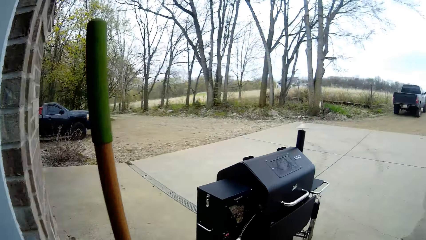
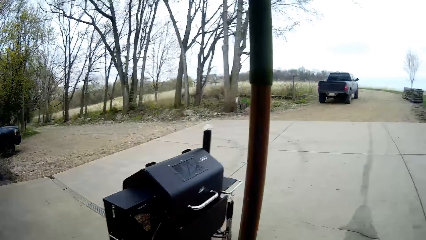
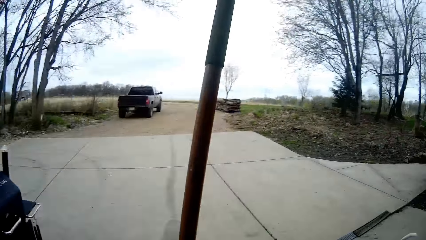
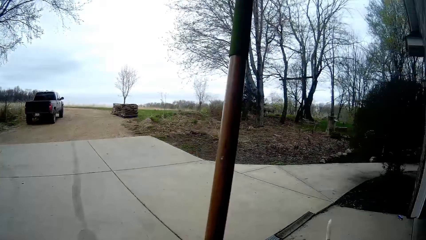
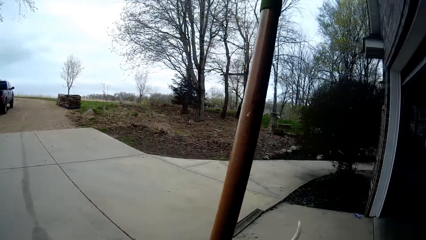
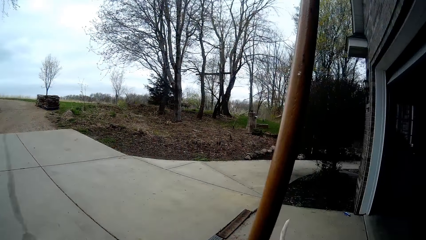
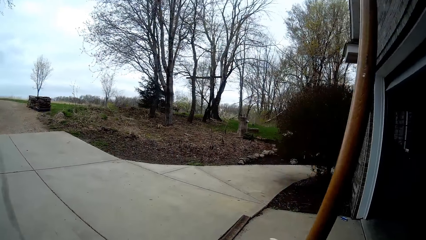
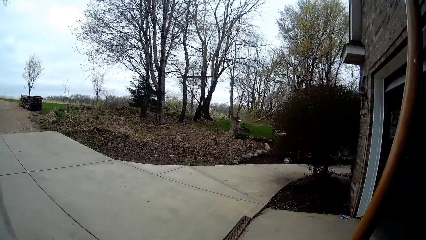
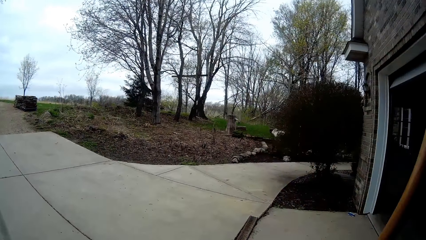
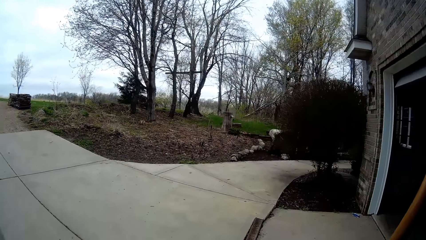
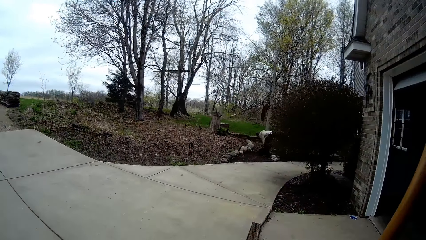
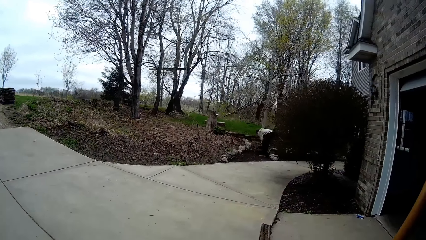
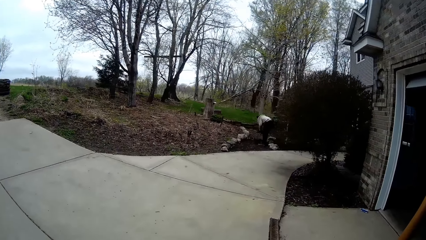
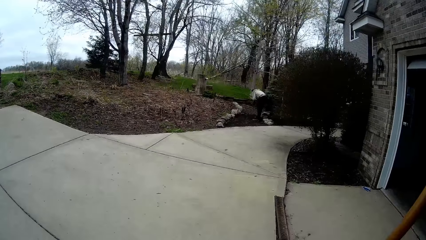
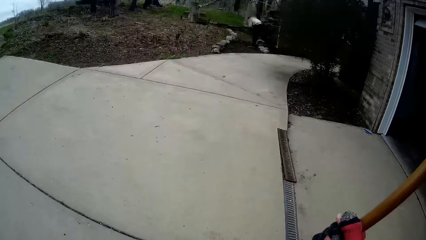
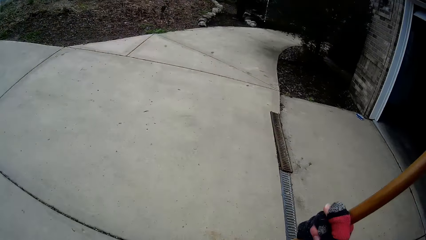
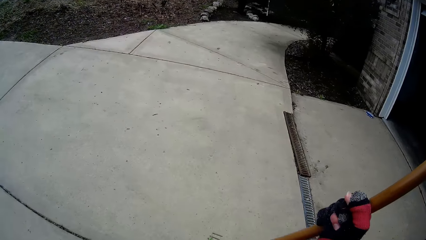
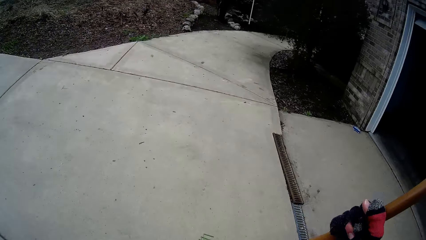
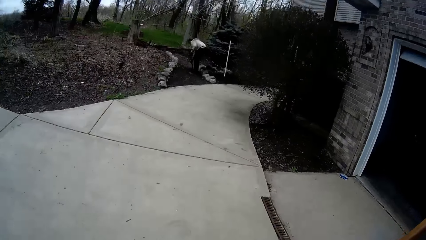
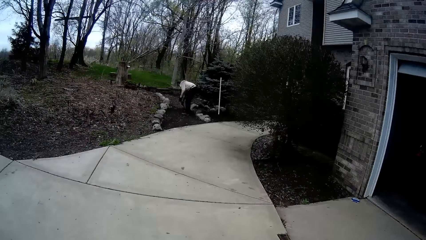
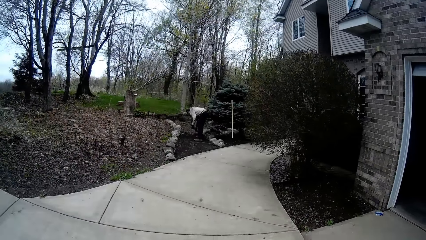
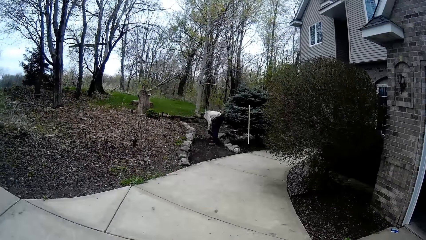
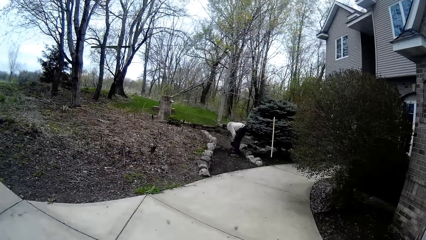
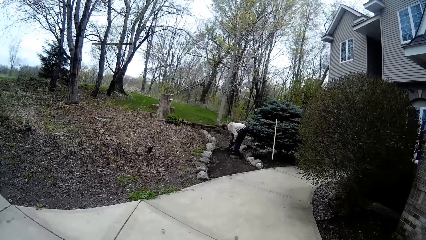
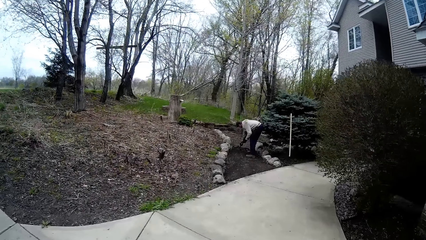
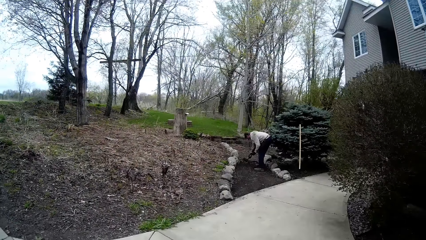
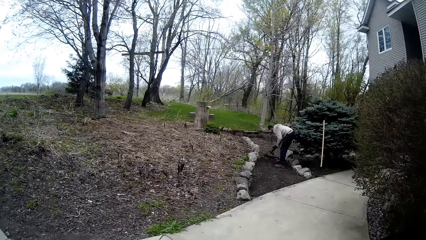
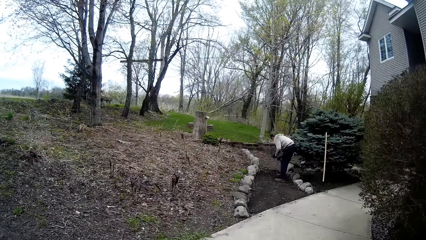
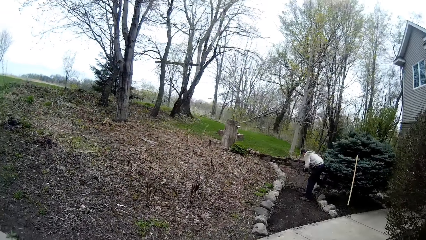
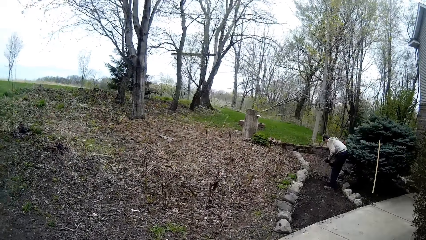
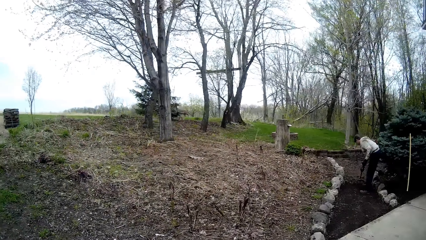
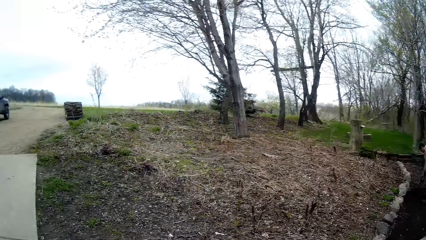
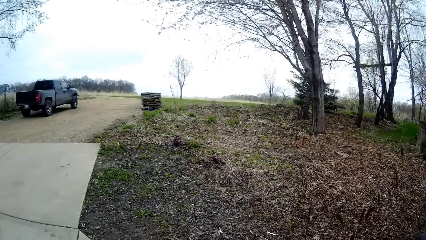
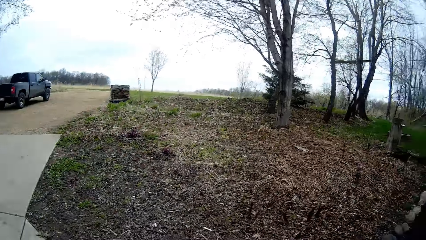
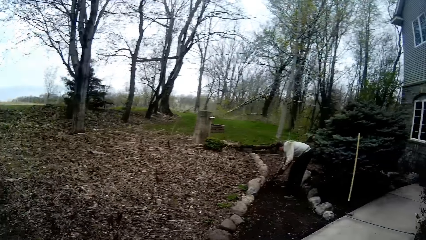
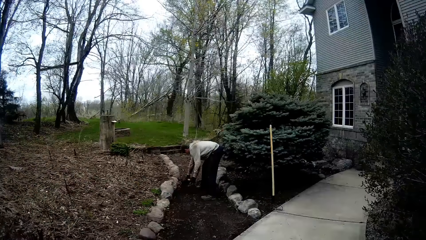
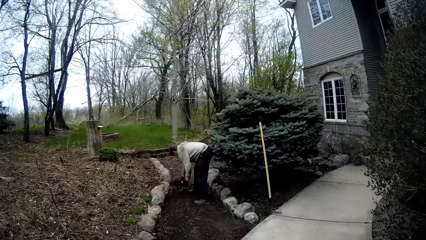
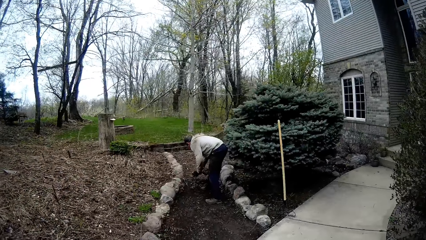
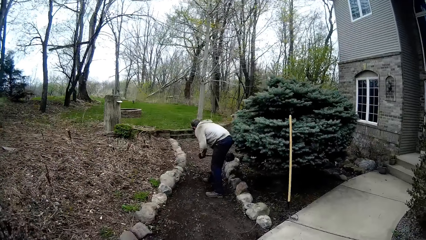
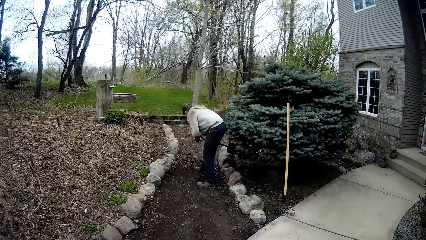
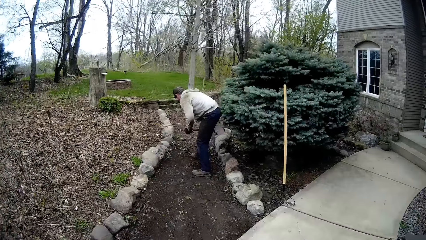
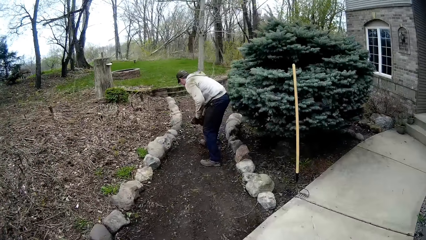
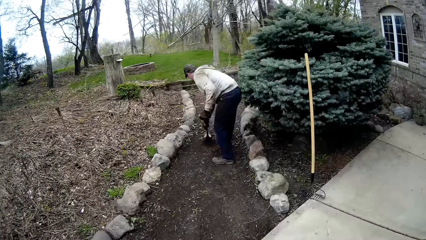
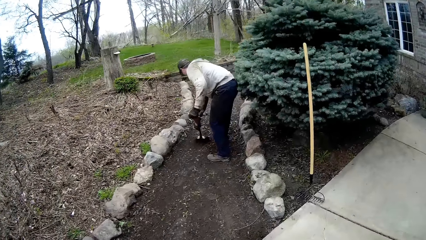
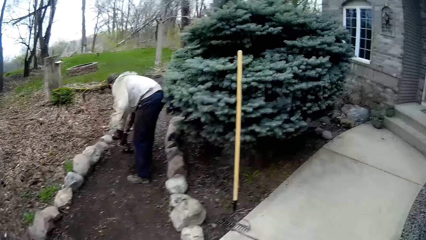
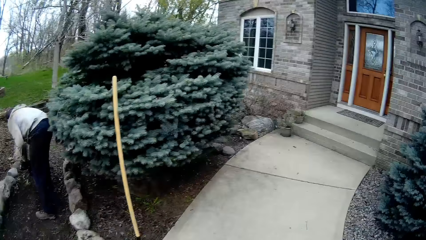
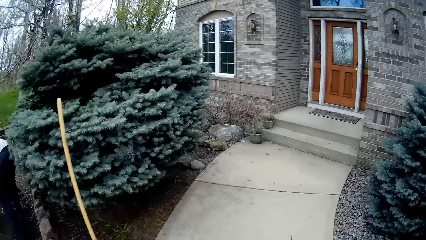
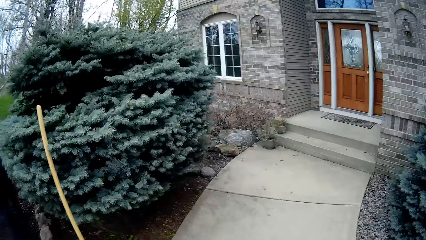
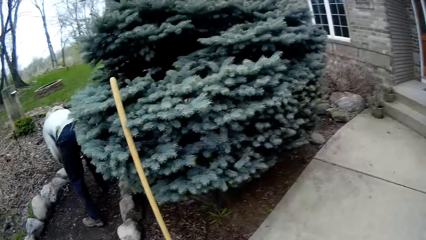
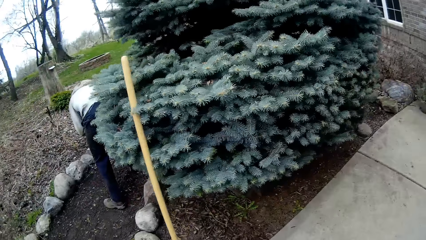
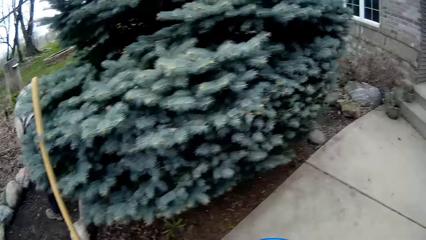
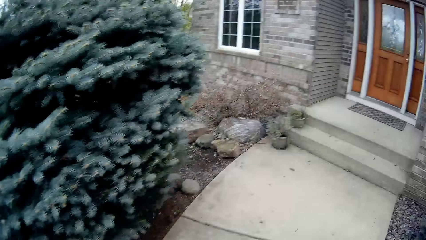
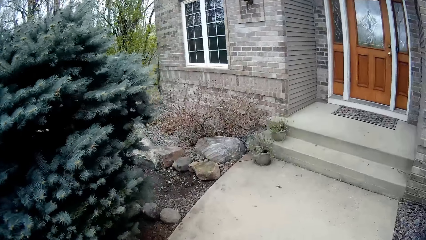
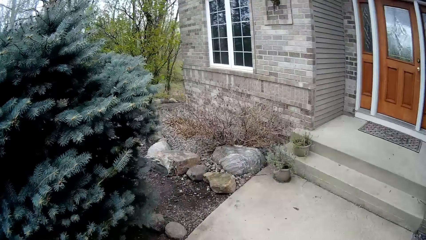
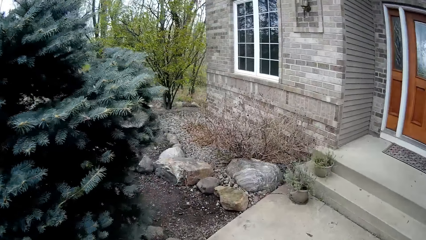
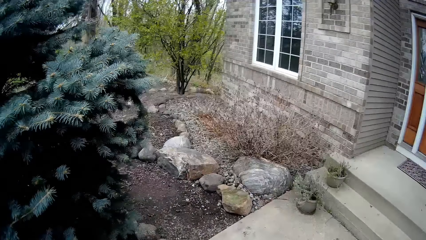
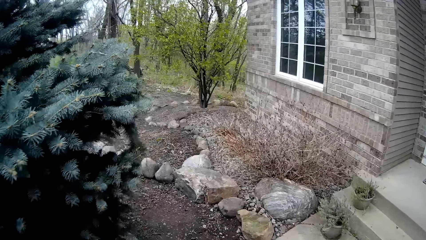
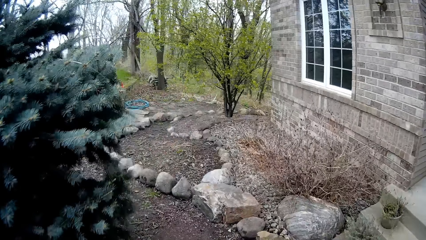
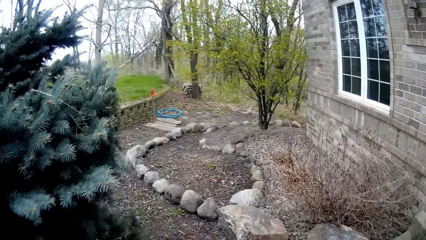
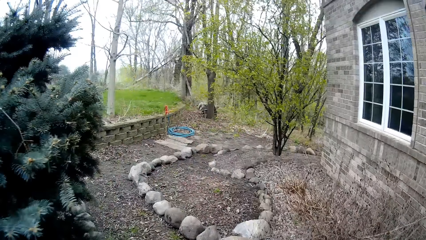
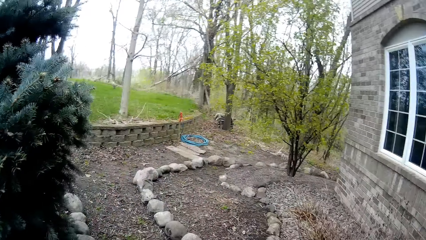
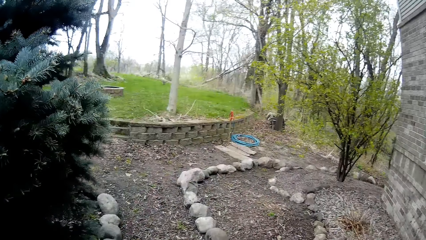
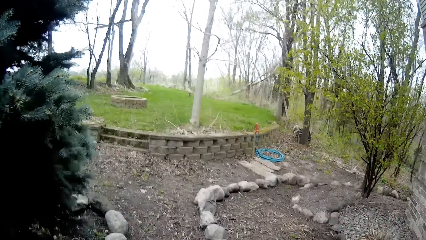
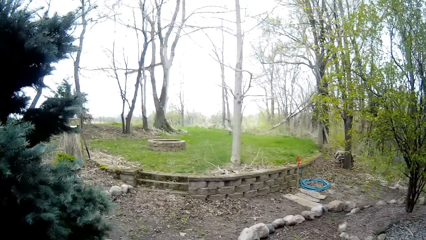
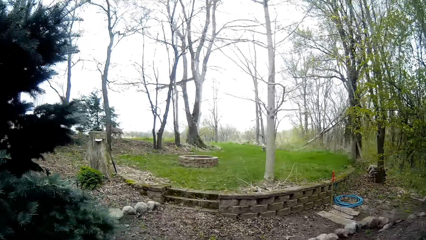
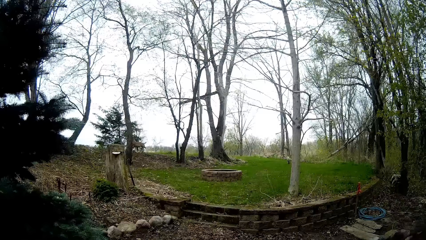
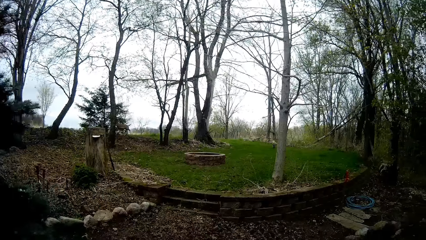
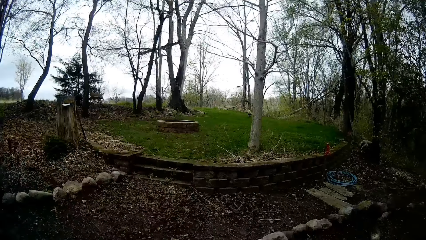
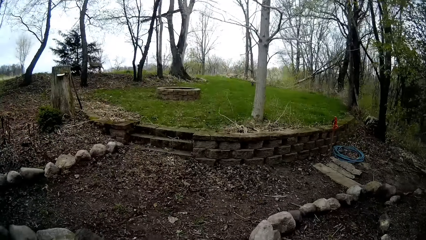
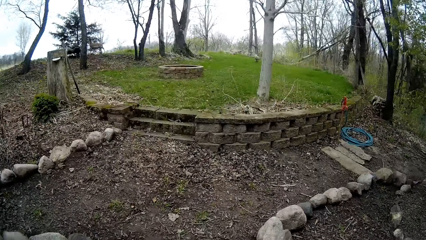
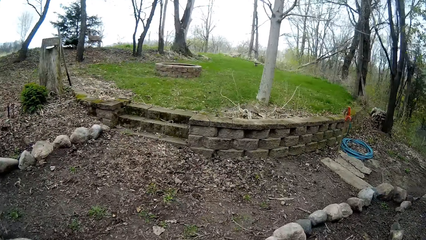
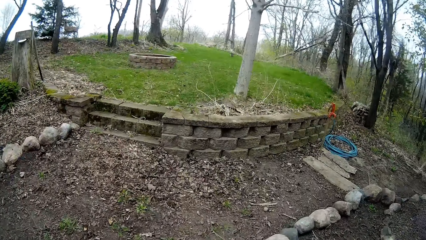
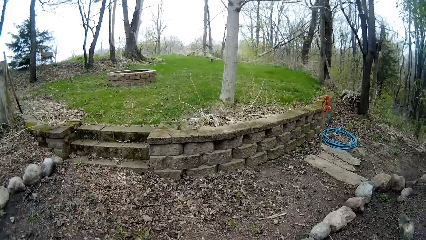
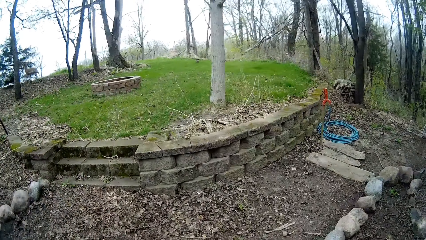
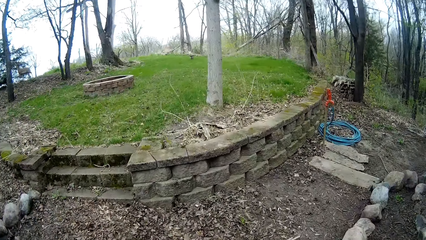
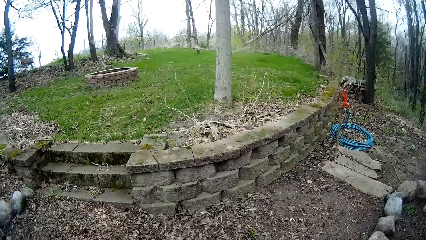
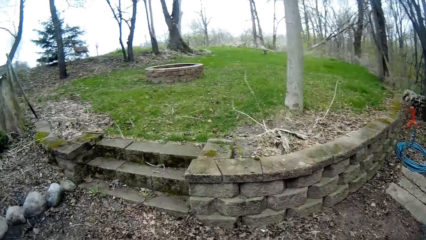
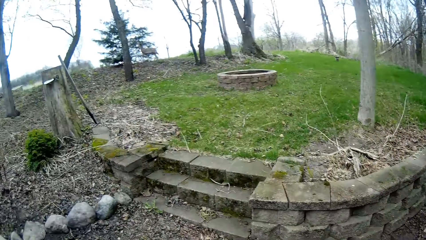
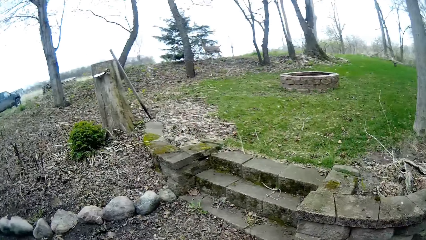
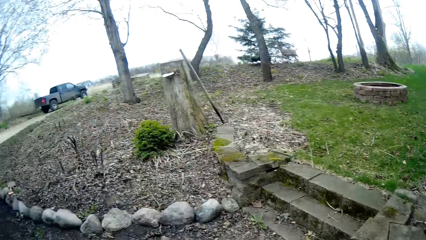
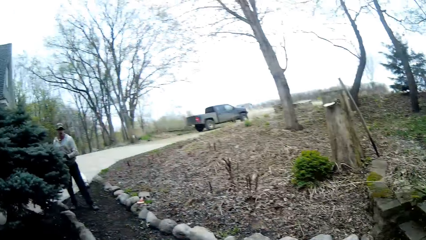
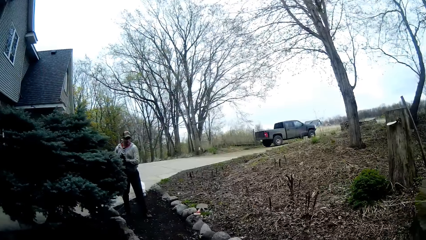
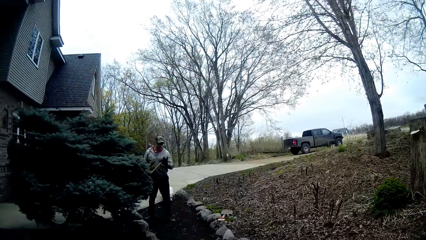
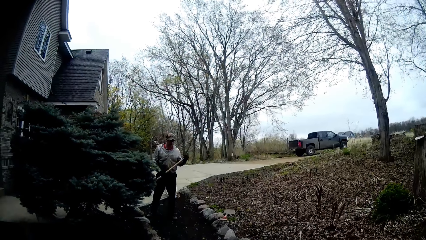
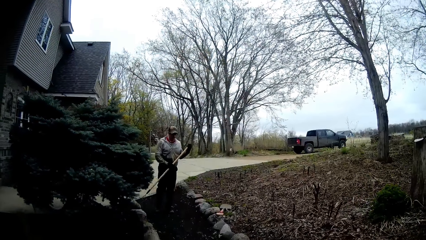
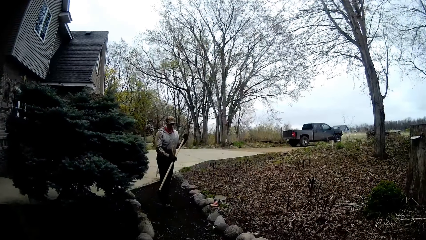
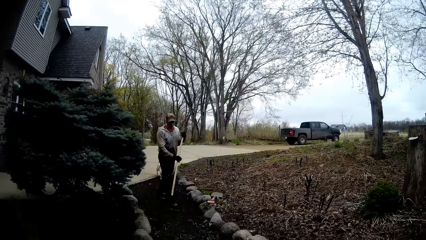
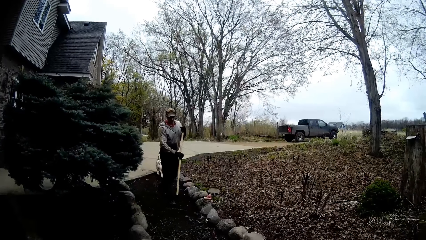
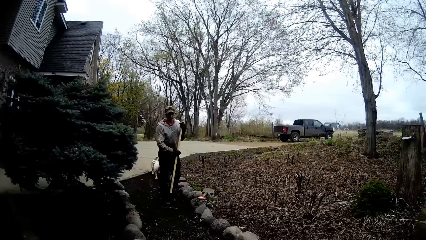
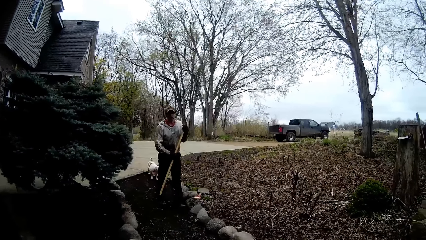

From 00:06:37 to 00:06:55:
The camera wearer picks a rake with her right hand by the wall. She walks around. A man packs sand with a shovel in both hands from the pathway in the backyard. The camera wearer converses with the man. The man holds a rake.
